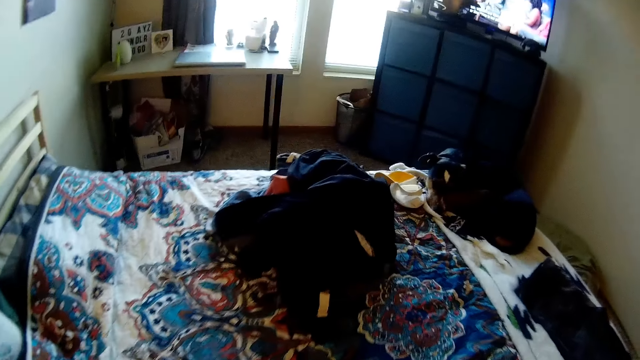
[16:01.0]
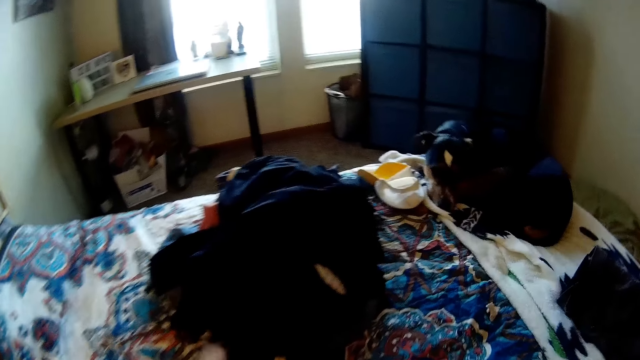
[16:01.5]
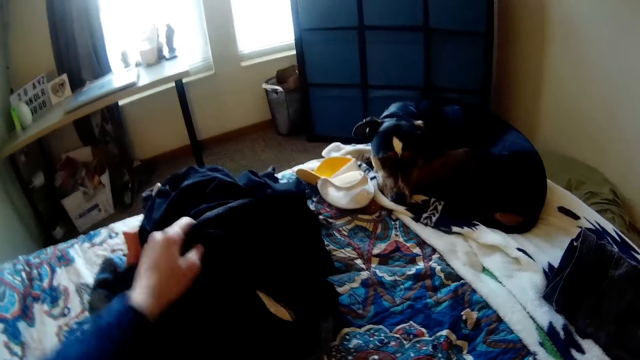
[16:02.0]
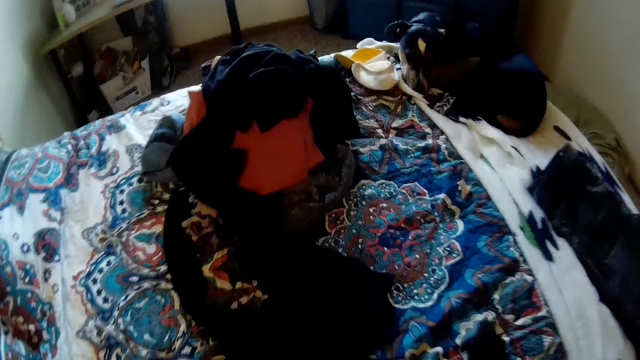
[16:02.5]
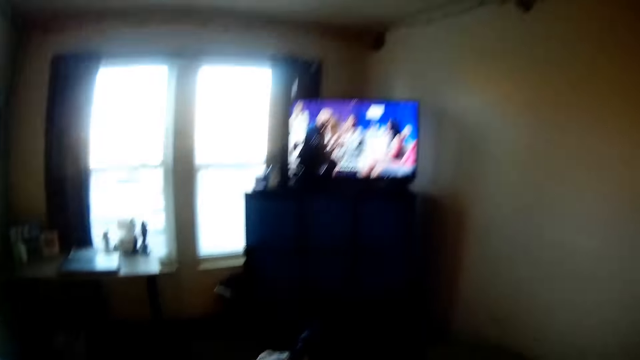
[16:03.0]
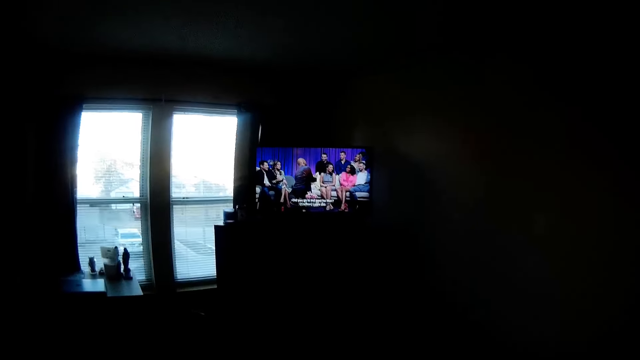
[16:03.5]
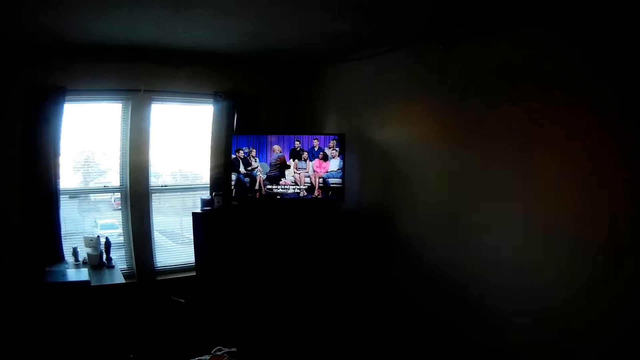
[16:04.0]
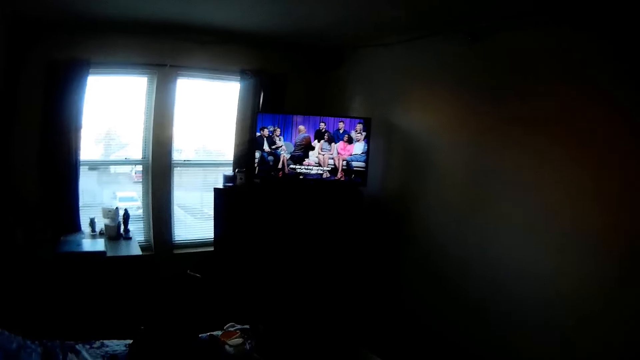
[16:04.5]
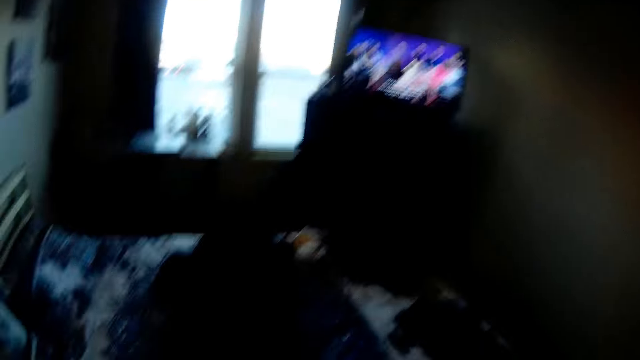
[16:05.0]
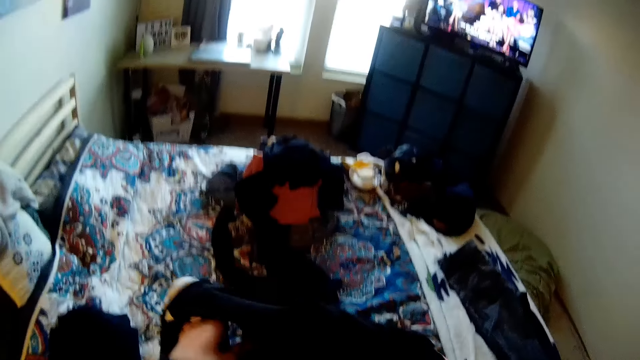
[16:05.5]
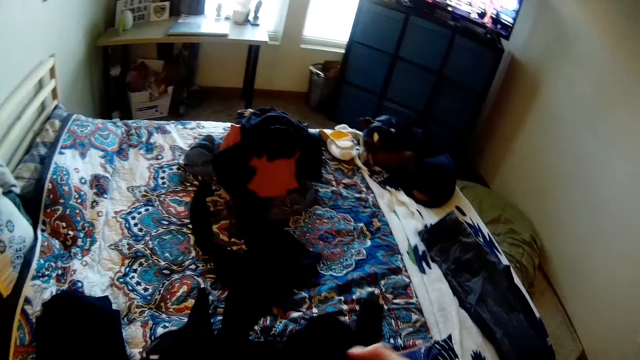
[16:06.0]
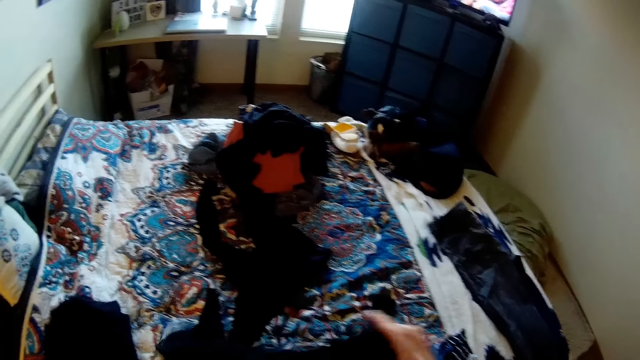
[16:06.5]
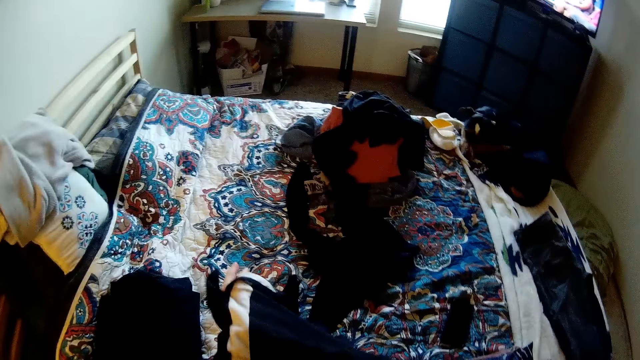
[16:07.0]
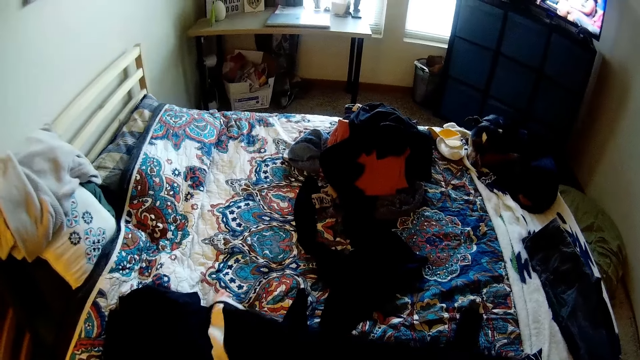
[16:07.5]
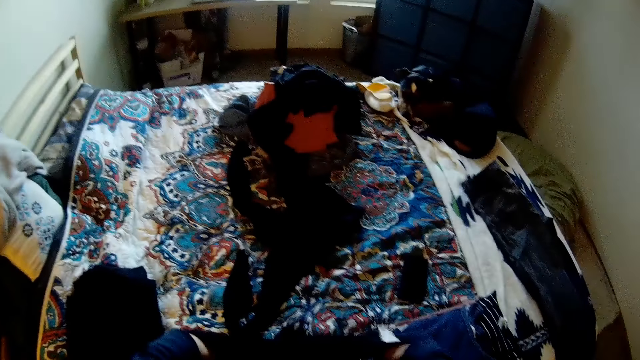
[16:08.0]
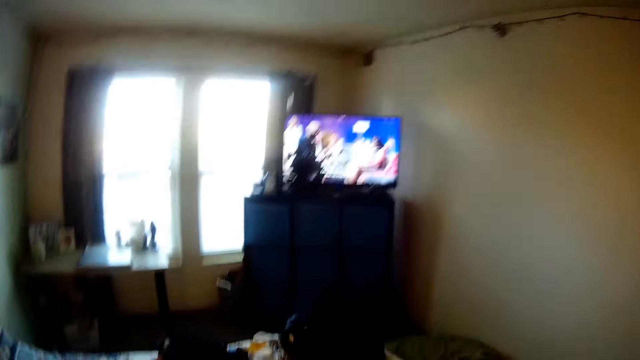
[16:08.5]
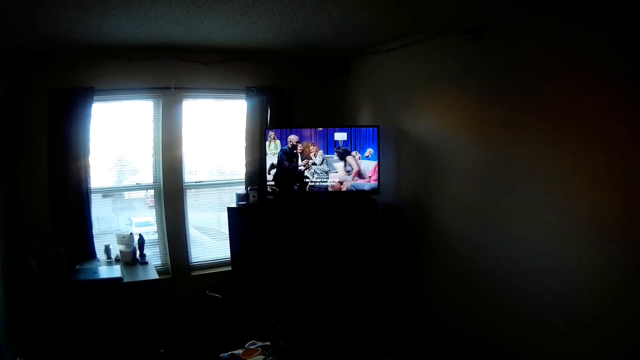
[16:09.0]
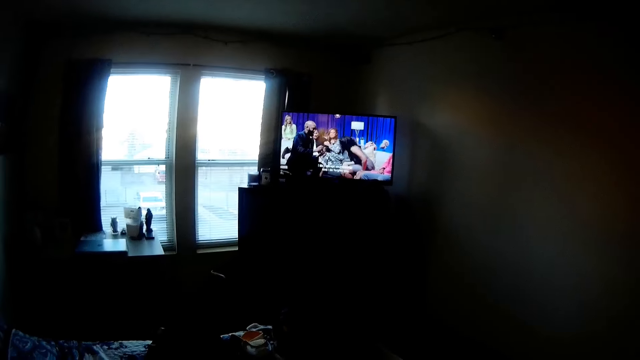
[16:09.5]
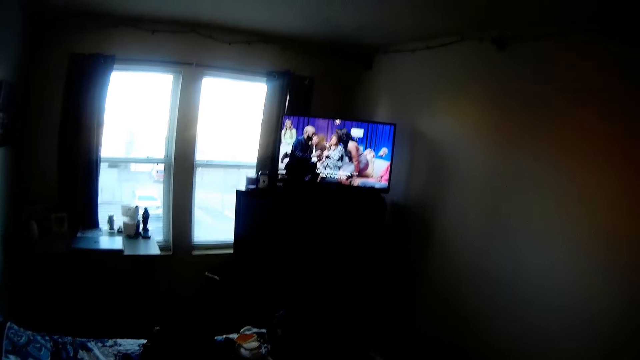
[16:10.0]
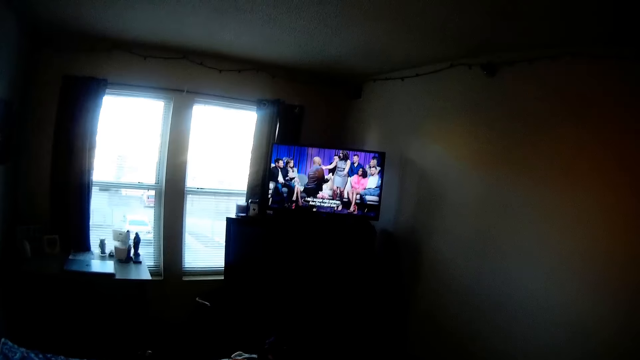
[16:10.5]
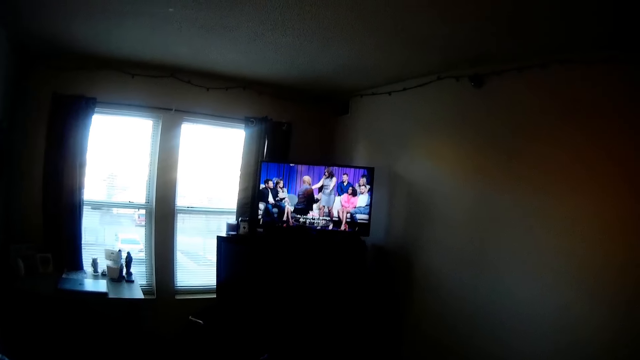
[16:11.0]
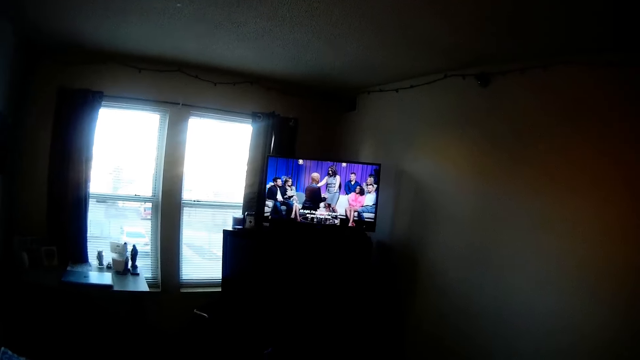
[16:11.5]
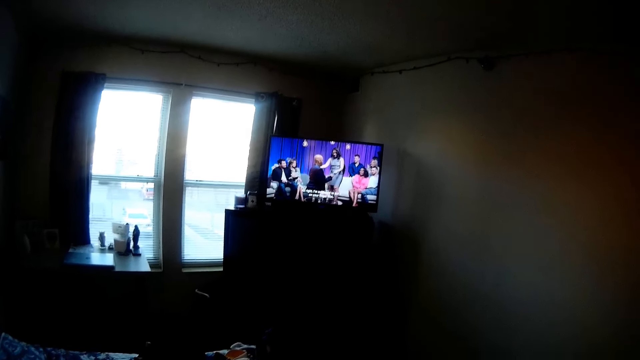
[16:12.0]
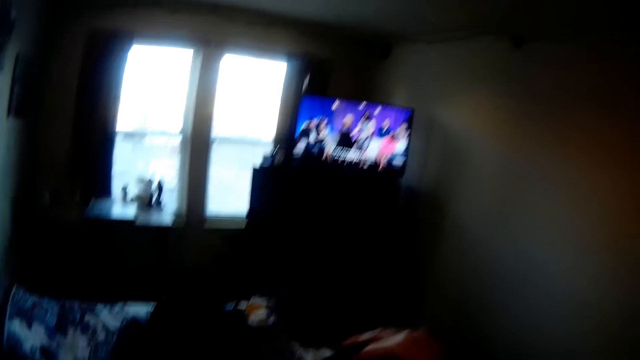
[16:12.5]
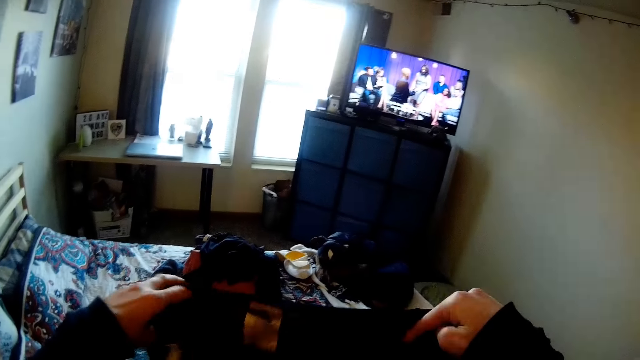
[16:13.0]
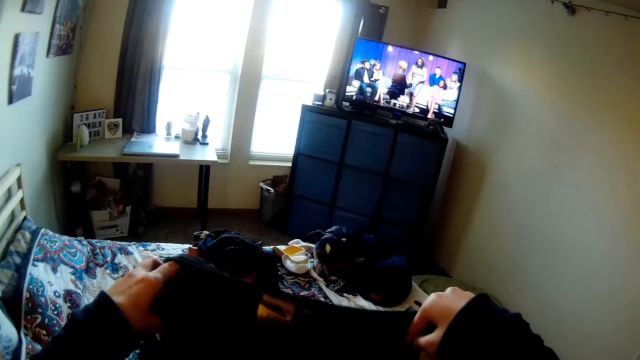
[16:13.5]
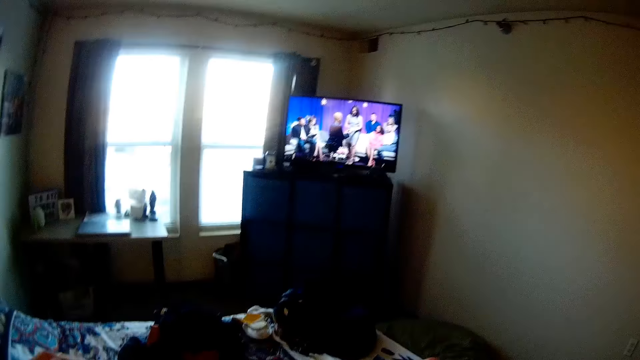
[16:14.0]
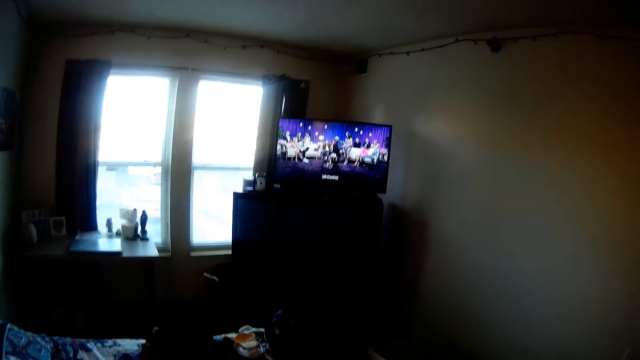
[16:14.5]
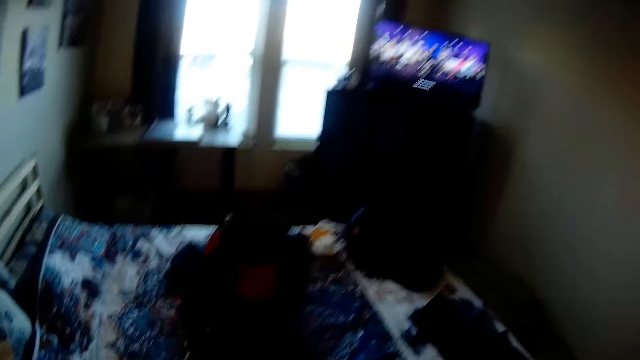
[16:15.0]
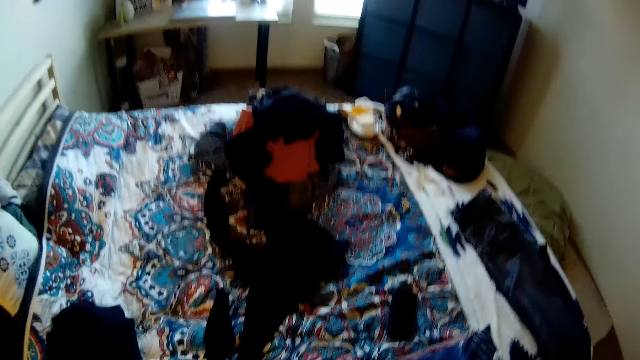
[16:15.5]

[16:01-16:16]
The camera wearer drops the skirt on the bed. They pick up another cloth on the bed. They hold the cloth. They adjust the cloth. They watch the television. They hold the cloth.

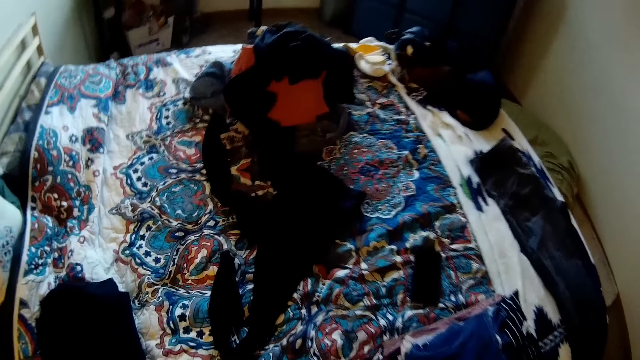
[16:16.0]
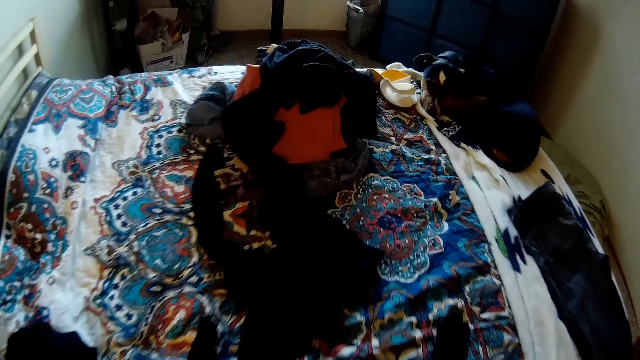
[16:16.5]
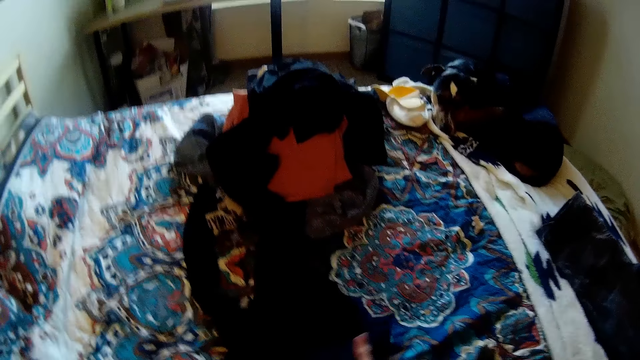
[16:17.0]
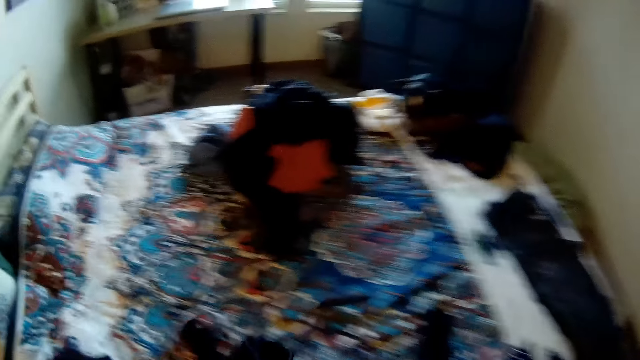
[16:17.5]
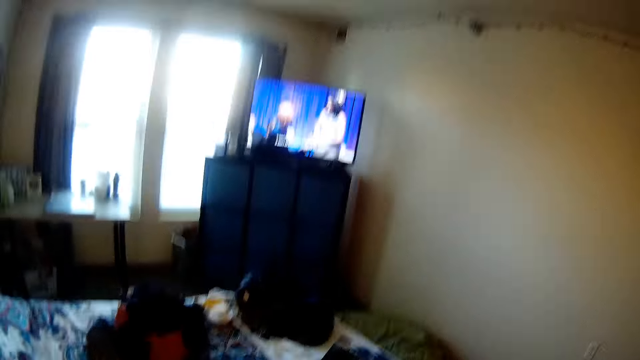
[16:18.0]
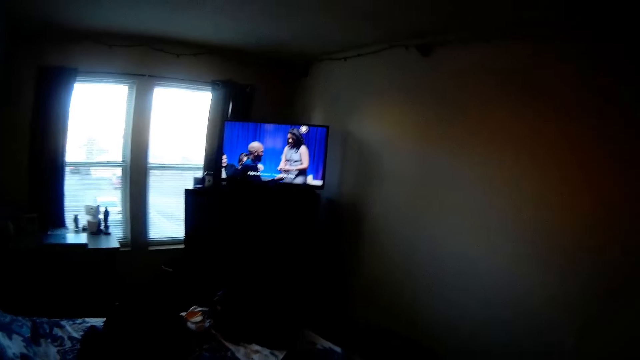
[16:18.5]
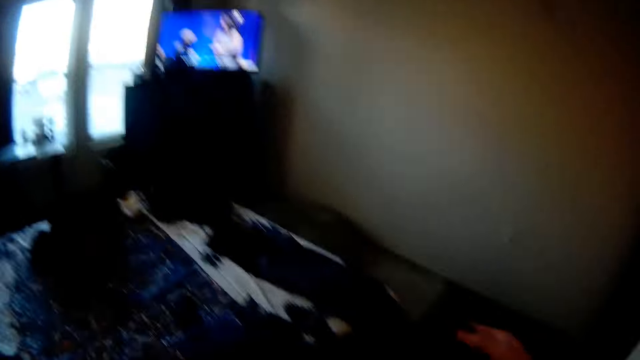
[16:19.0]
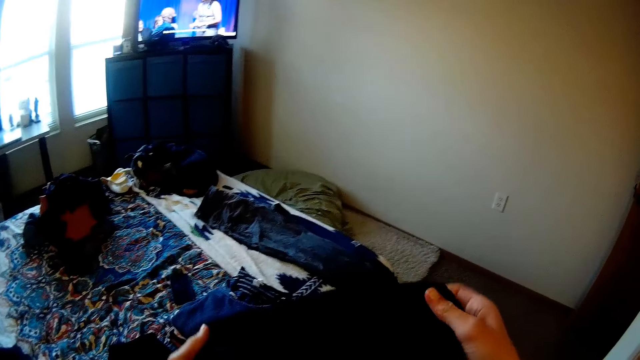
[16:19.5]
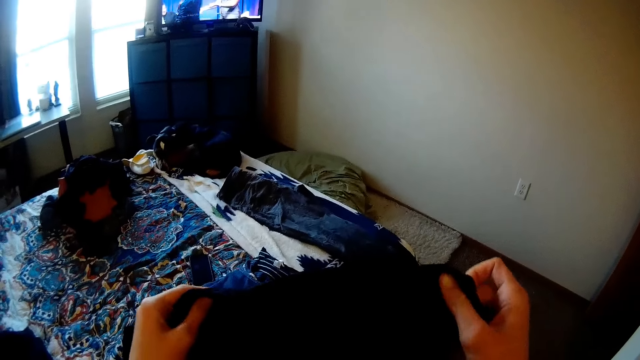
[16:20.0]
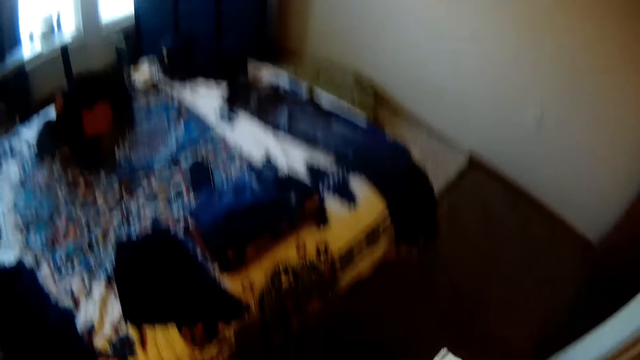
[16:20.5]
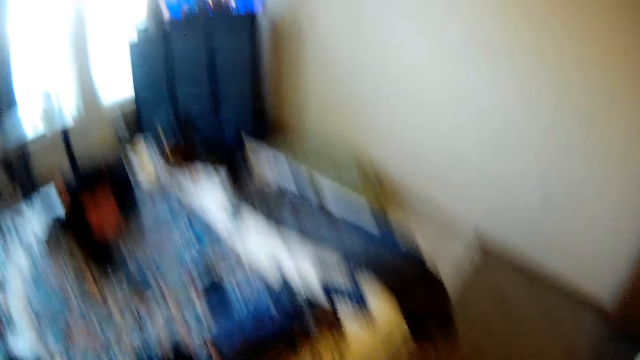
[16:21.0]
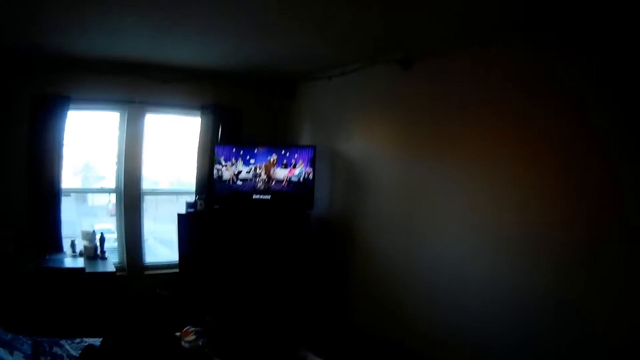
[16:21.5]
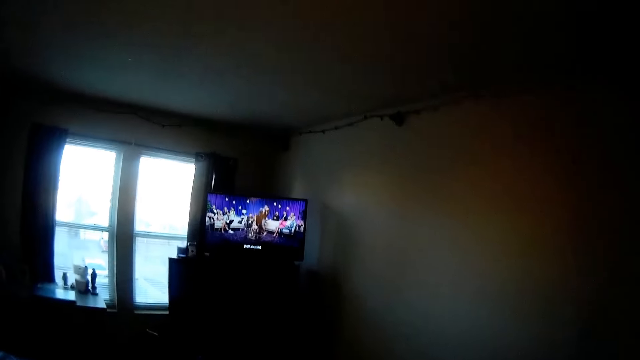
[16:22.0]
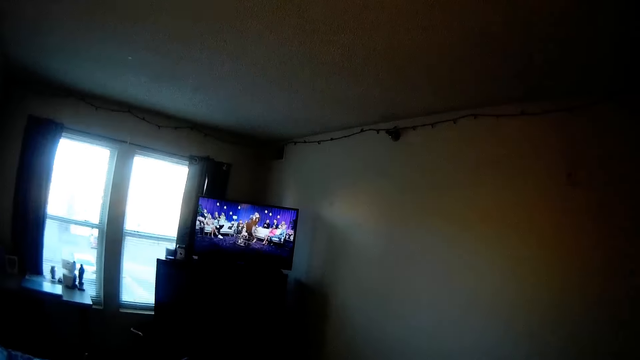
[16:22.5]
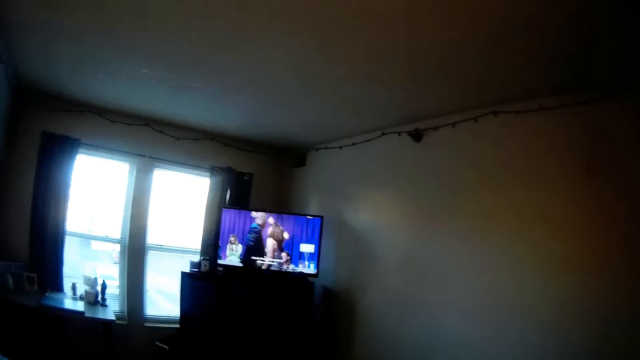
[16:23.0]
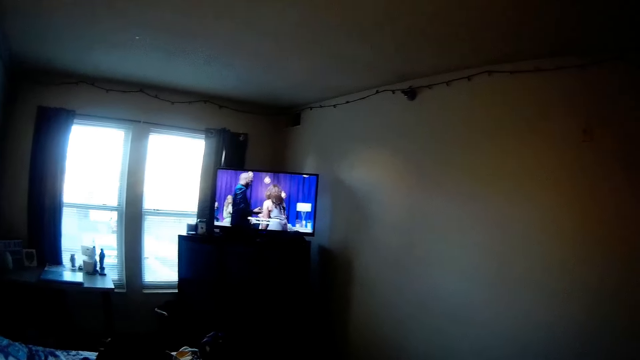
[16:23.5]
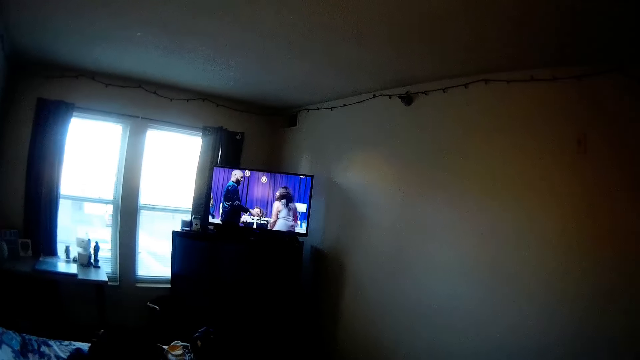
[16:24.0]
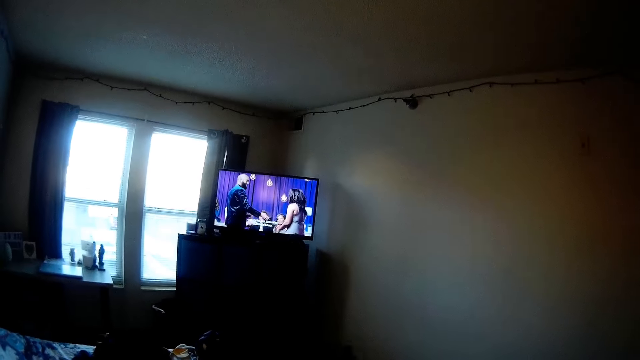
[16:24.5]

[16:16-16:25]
The camera wearer picks up another cloth on the bed. They fold the cloth. They watch the television.
